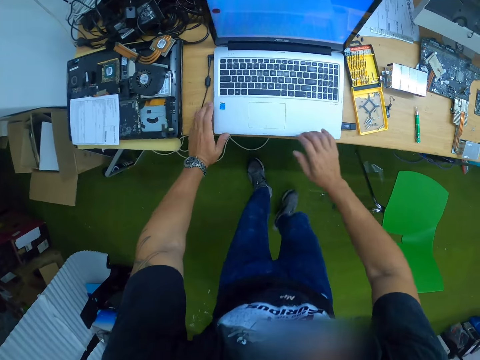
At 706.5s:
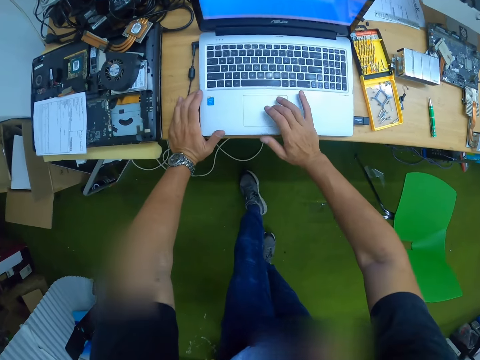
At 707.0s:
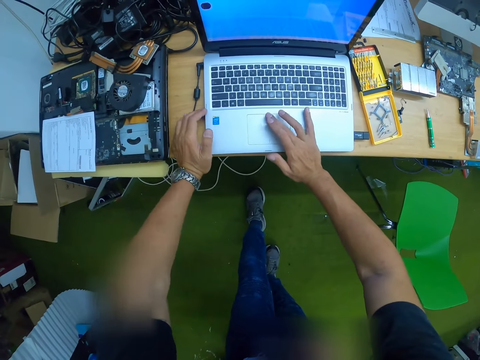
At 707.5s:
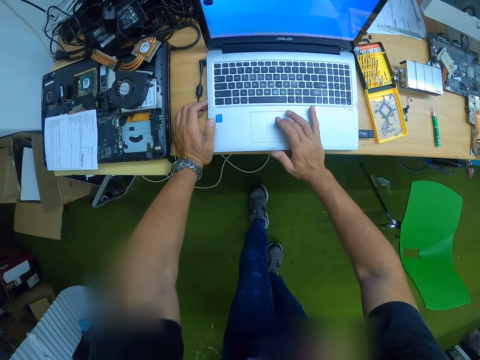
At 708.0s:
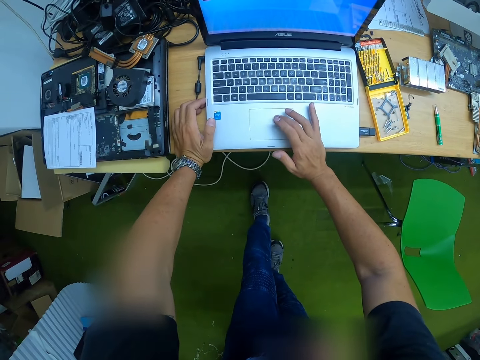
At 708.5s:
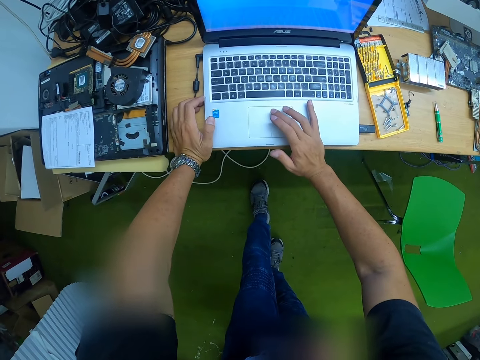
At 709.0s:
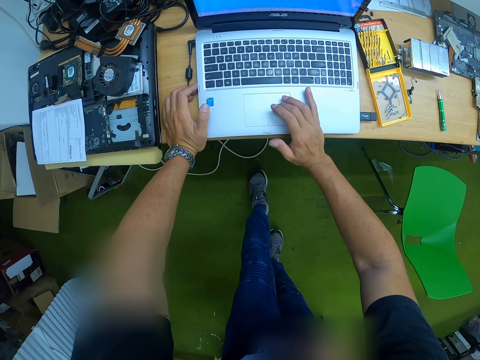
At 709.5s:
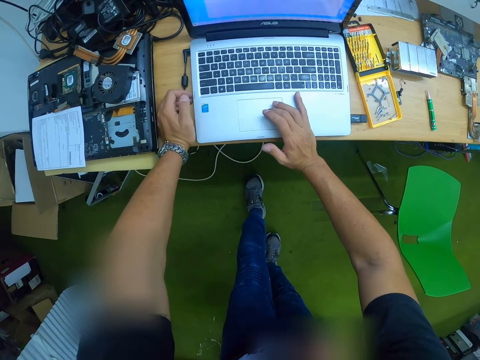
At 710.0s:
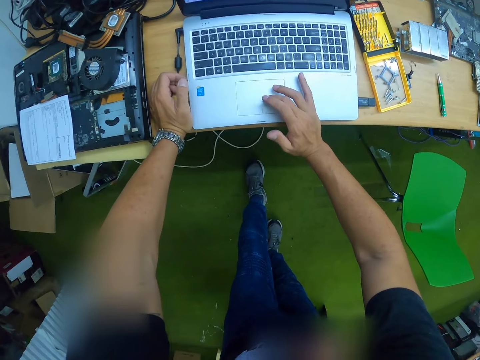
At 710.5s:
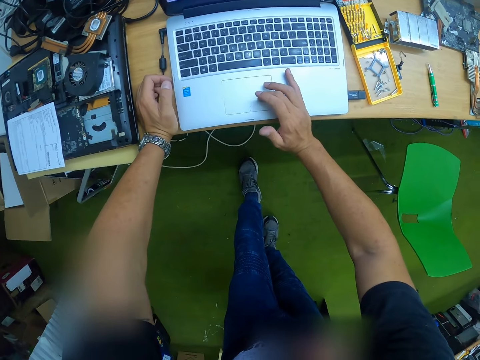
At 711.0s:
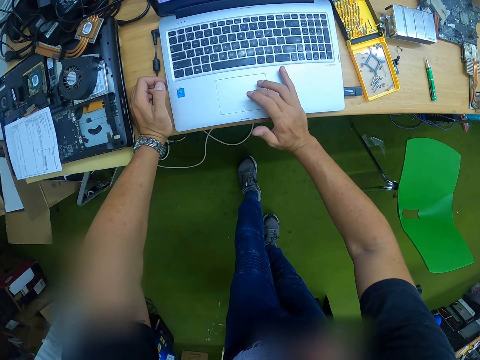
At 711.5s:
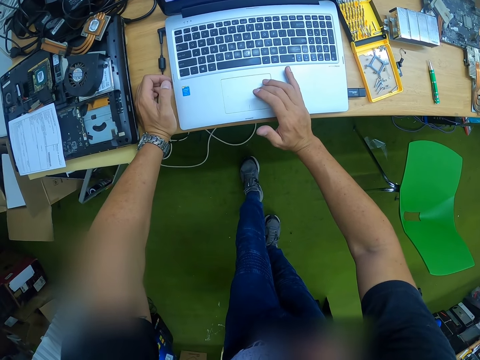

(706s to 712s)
The camera wearer scrolls on the laptop. He operates the laptop with his right hand.

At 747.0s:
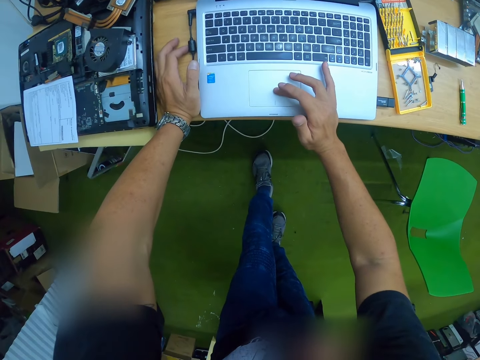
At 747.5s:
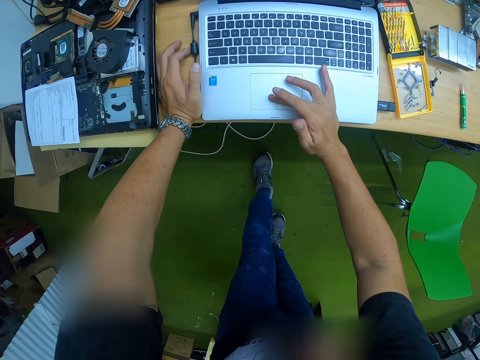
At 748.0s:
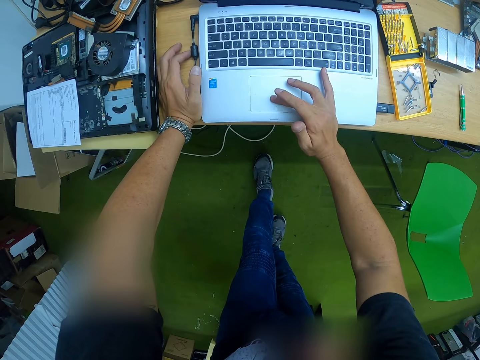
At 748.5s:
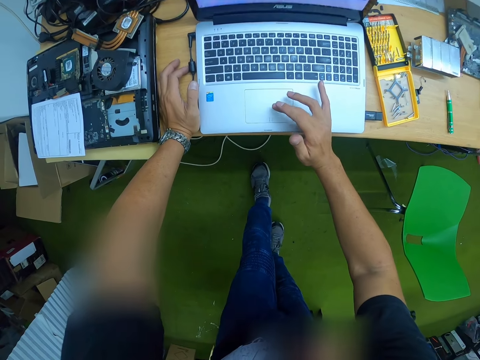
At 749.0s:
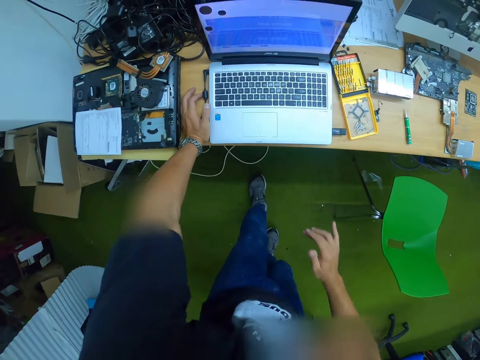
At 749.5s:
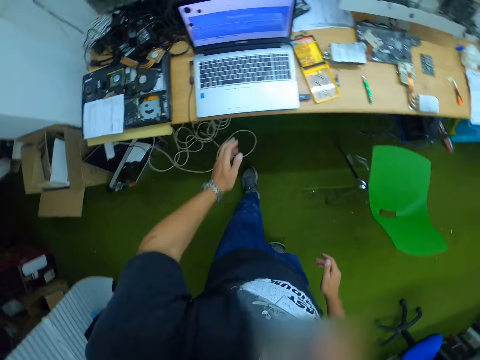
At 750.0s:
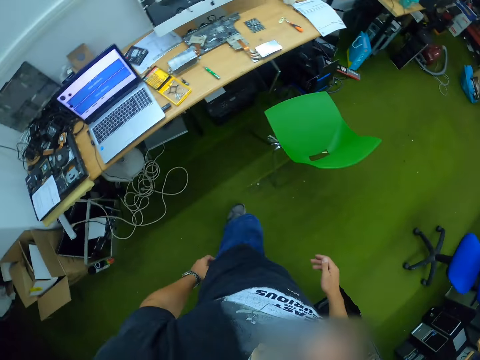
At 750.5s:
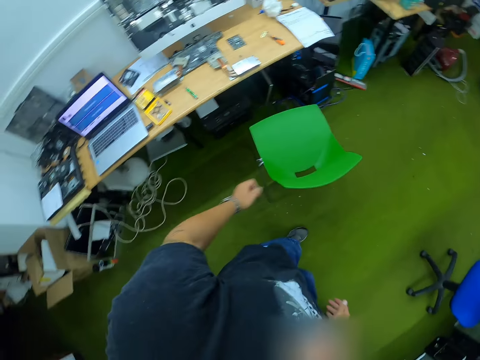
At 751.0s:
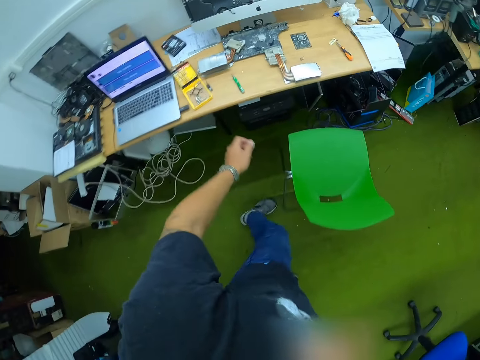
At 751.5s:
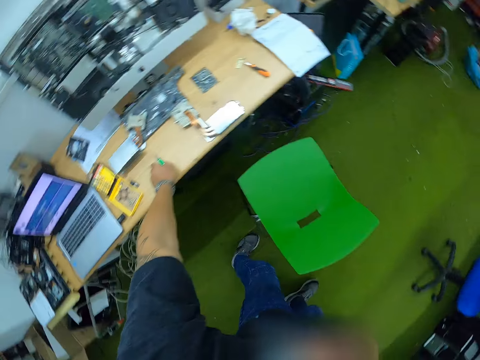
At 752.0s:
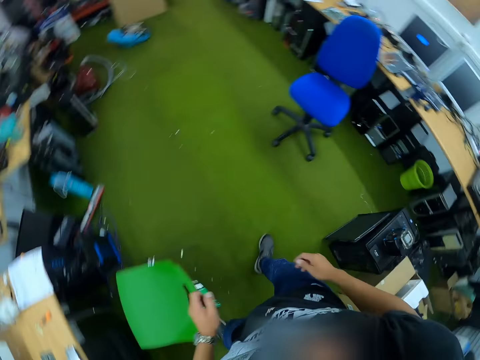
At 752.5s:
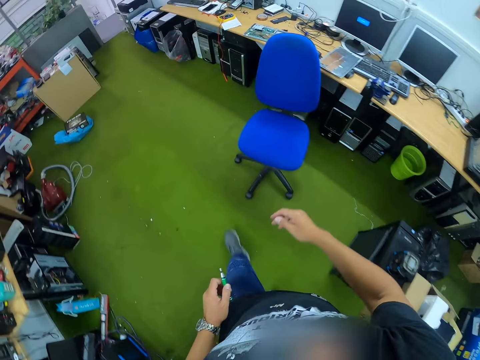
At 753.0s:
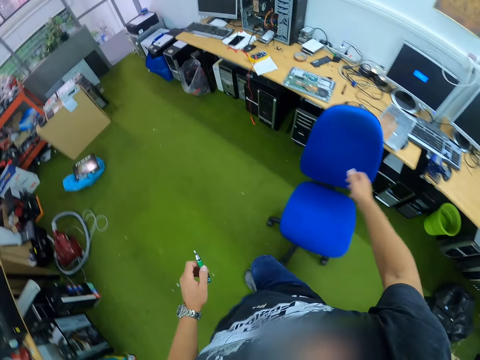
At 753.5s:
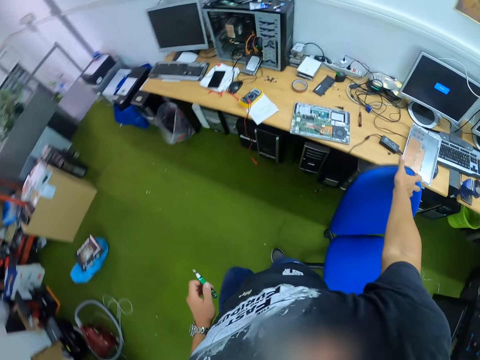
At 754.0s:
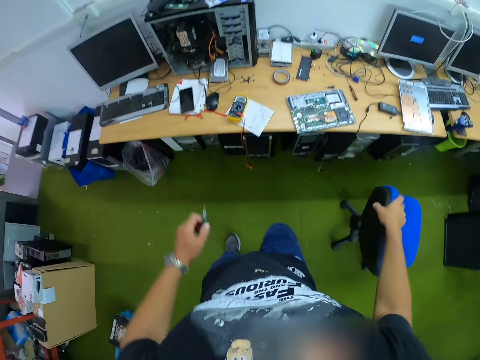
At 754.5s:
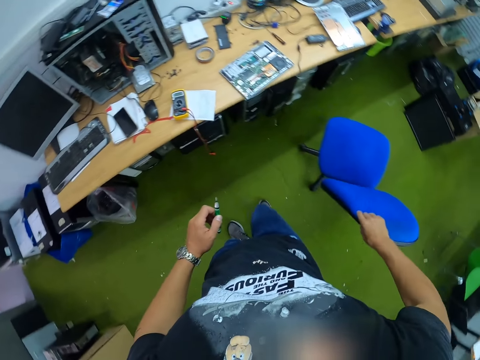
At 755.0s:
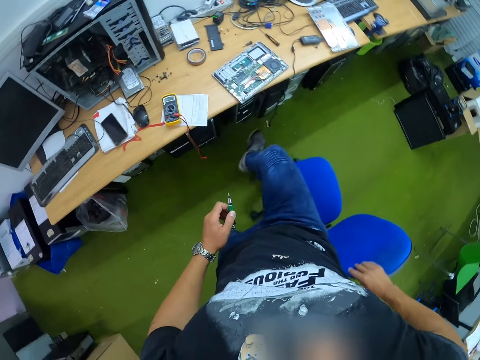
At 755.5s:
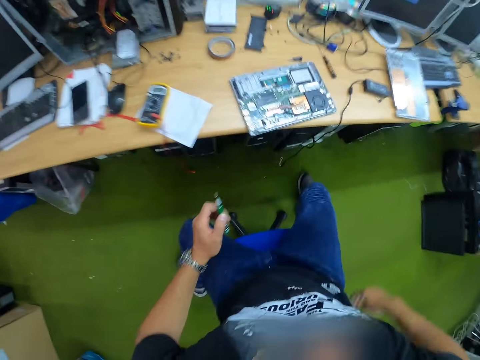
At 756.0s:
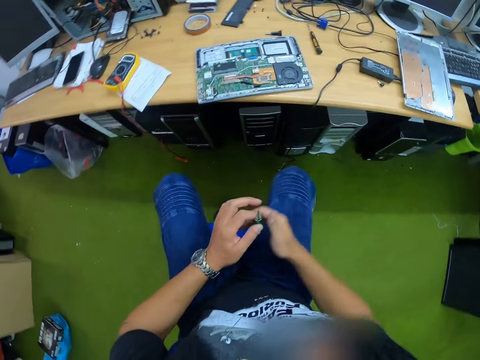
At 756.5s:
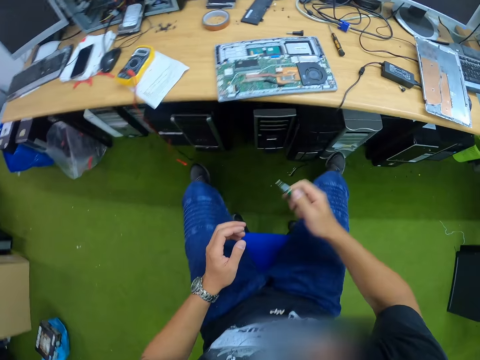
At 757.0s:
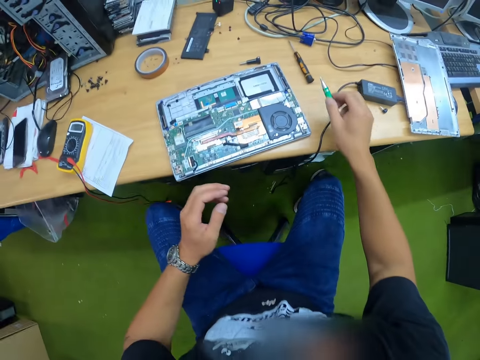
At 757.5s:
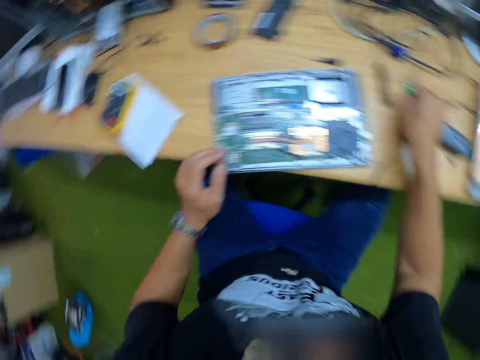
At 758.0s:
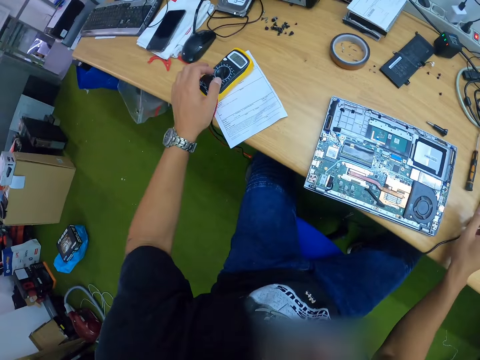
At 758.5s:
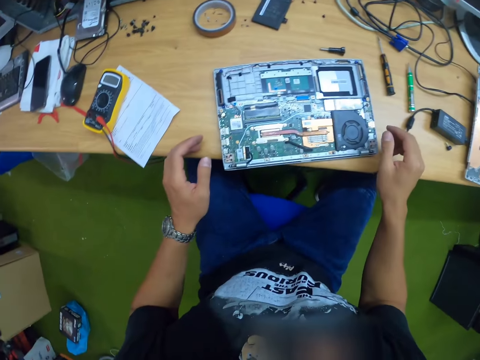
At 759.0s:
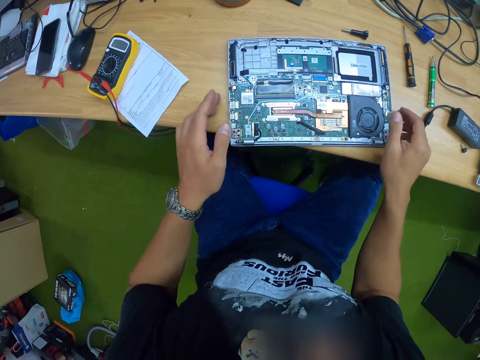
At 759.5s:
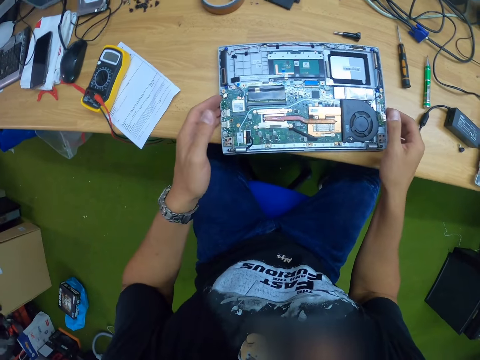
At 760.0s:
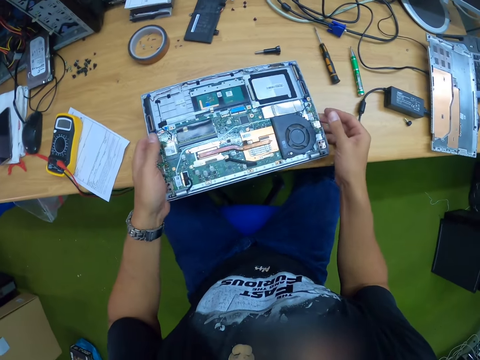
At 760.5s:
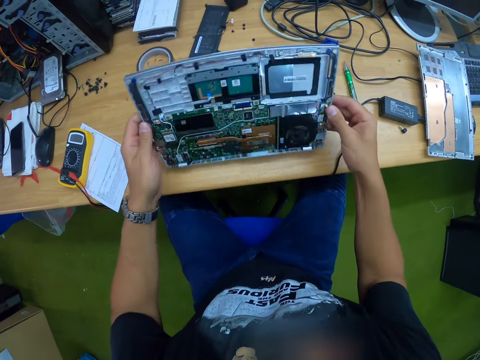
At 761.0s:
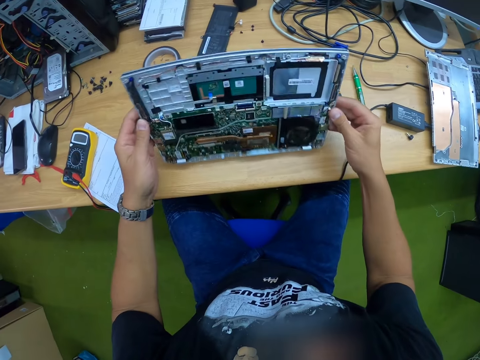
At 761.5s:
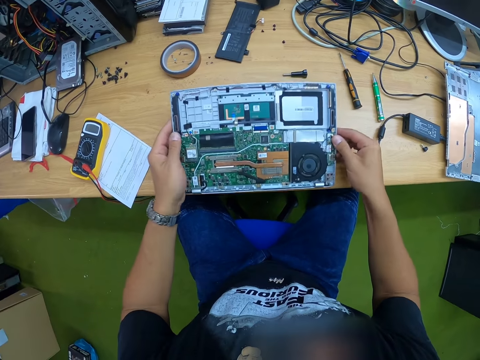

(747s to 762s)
The camera wearer stops operating the laptop. He looks around. He picks up the screwdriver from the workbench with his left hand. He walks to the longer workbench. He drags a blue chair with his right hand. He turns the chair. He sits on the blue chair. He drops the screwdriver on the longer workbench. He looks around. He turns the part of a laptop. He carries another laptop with both hands.

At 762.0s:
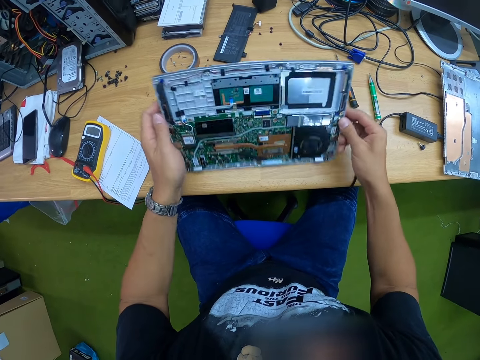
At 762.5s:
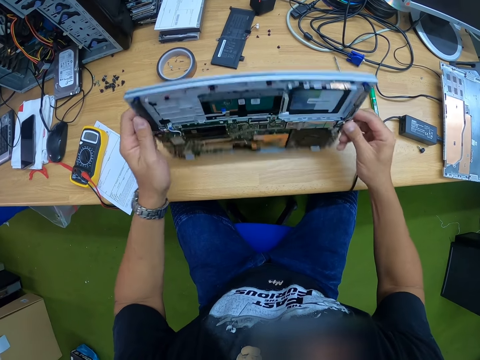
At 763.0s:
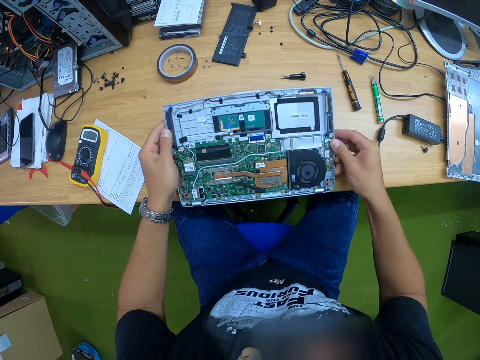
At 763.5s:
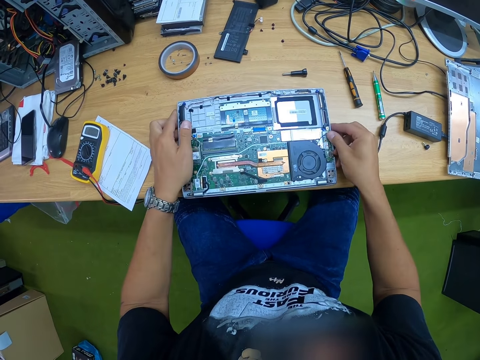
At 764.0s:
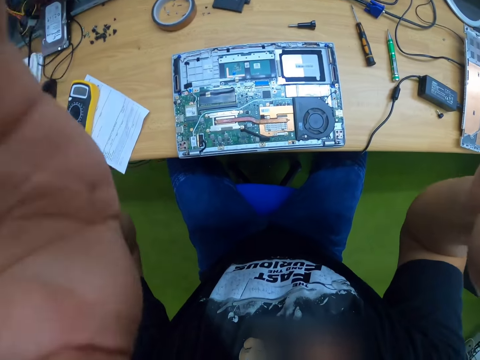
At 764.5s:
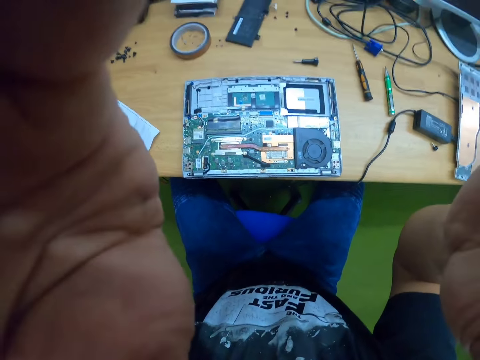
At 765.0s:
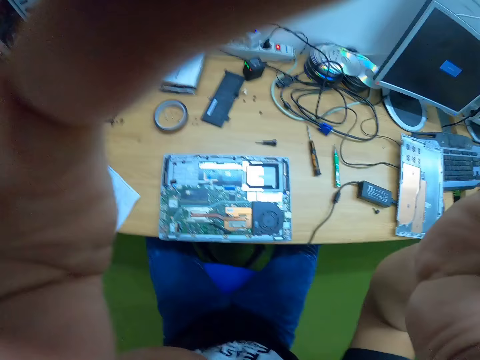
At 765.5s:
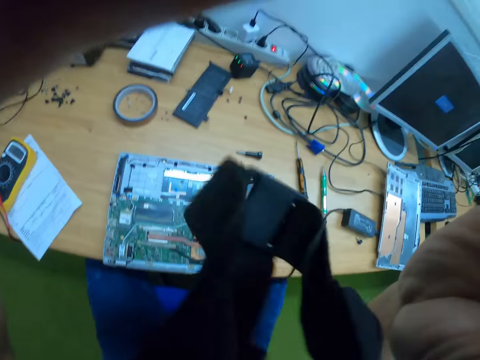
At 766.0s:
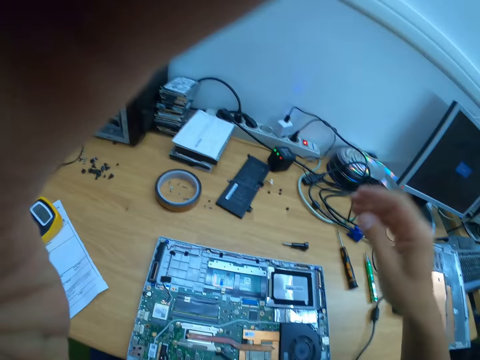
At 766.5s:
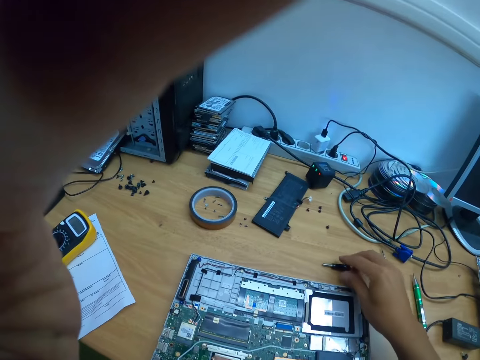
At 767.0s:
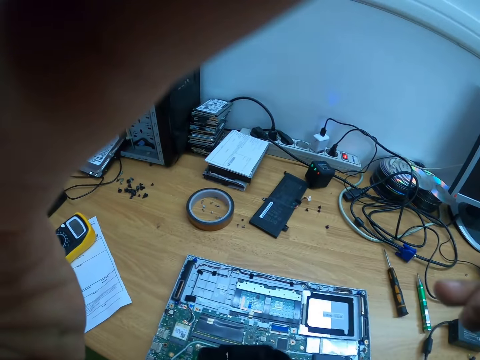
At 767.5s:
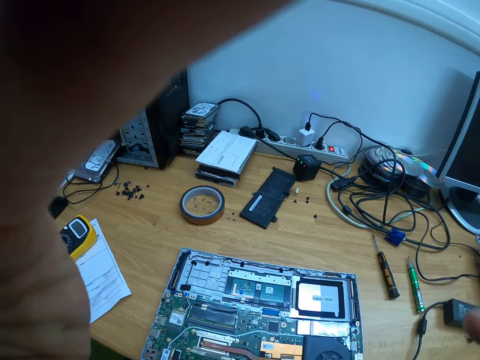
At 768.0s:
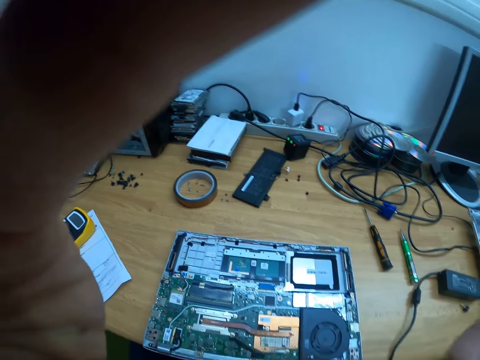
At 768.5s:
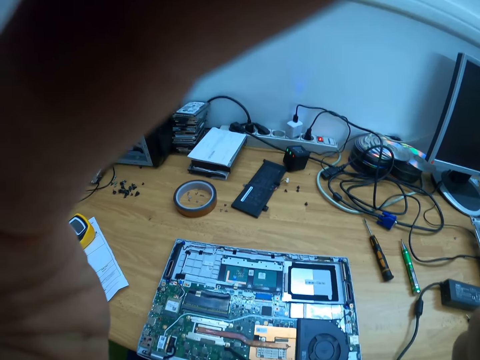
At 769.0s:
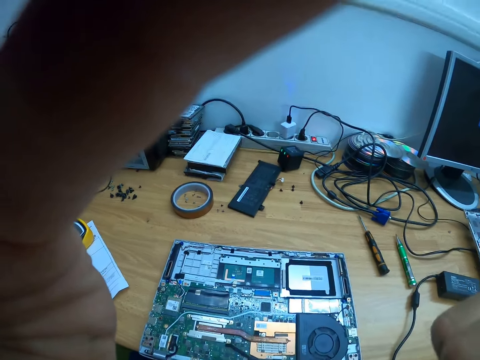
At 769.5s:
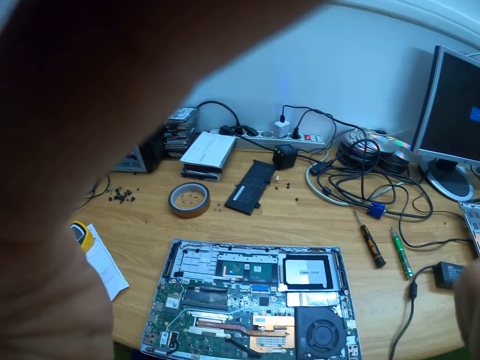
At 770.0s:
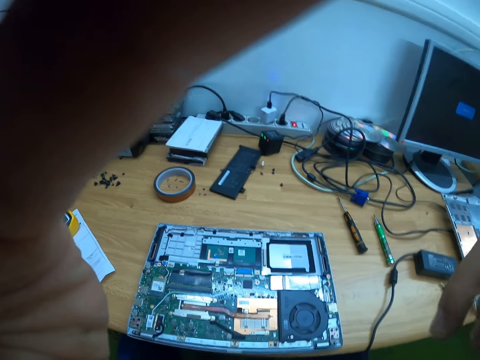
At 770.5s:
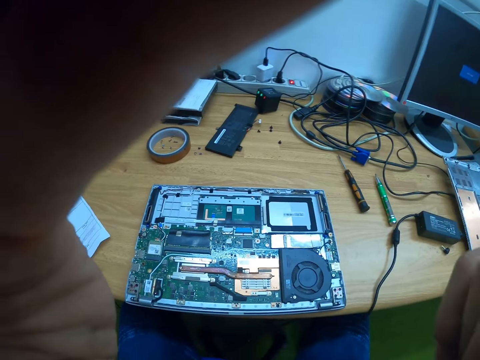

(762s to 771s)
The camera wearer drops the laptop on the table with both hands. He adjusts a camera on his head with both hands. He picks up a screw or screwdriver from the longer workbench with his right hand. He fixes the camera with the screwdriver.
